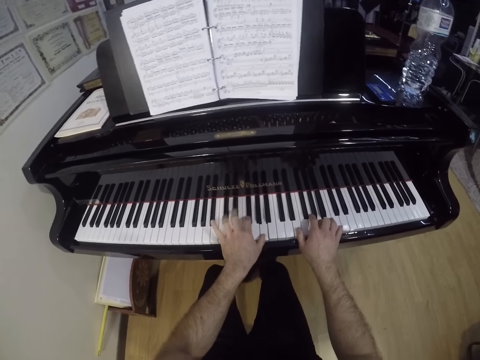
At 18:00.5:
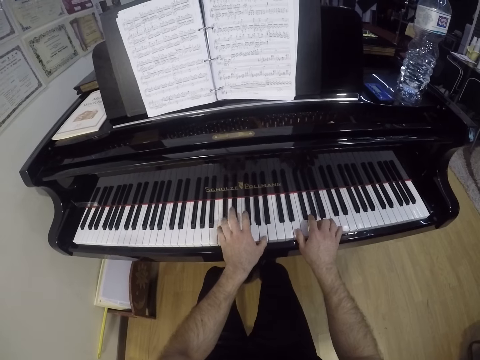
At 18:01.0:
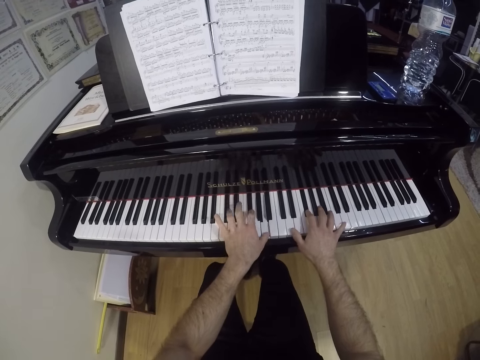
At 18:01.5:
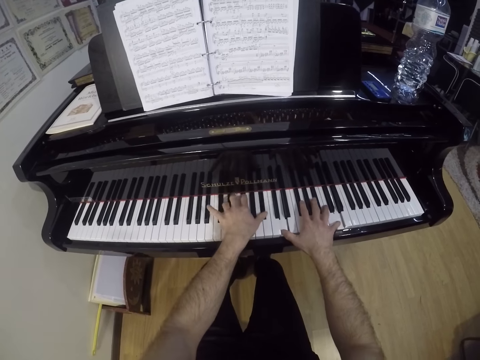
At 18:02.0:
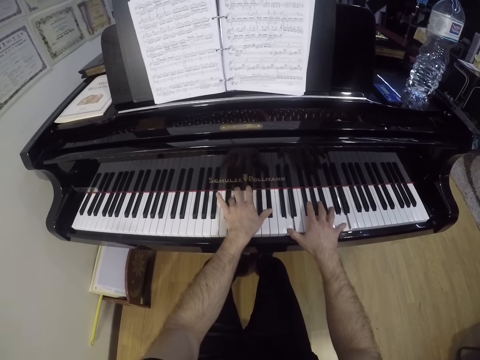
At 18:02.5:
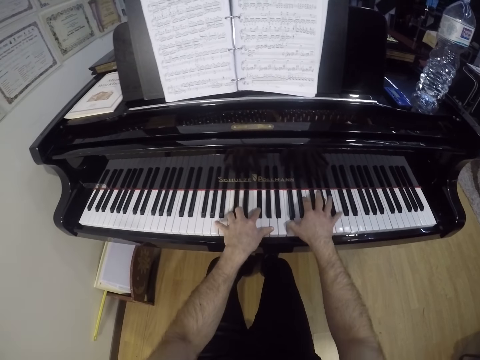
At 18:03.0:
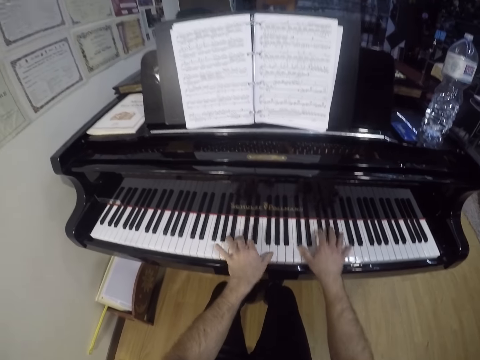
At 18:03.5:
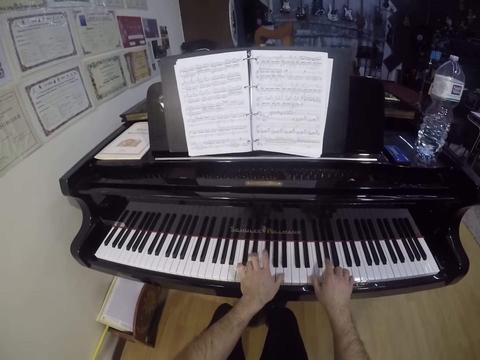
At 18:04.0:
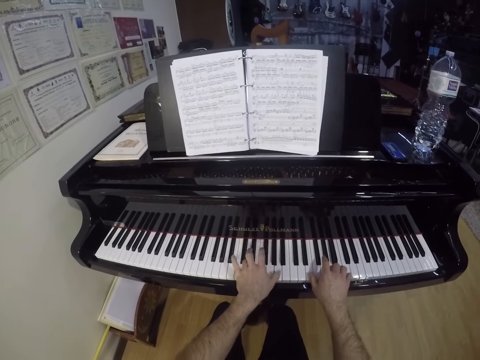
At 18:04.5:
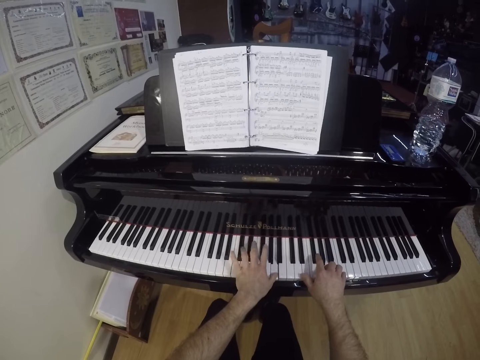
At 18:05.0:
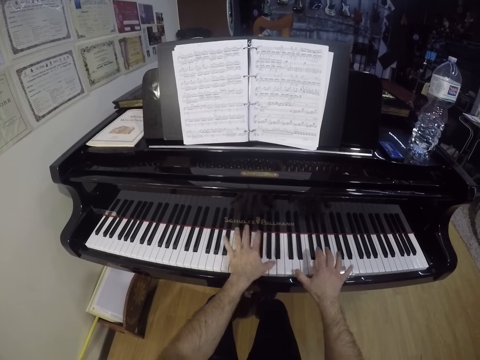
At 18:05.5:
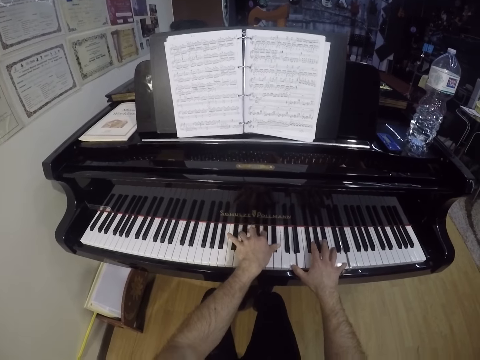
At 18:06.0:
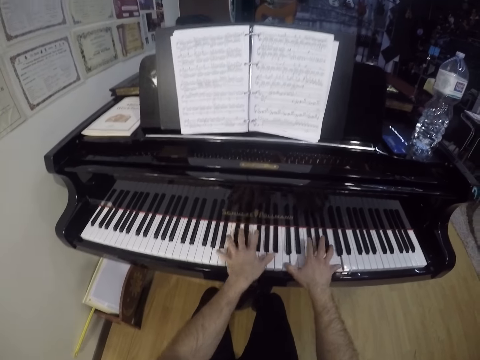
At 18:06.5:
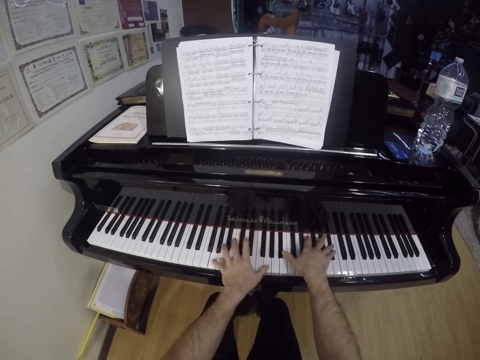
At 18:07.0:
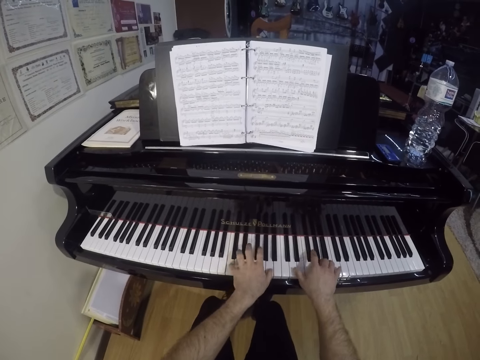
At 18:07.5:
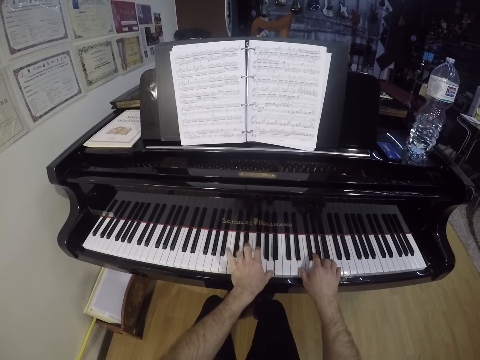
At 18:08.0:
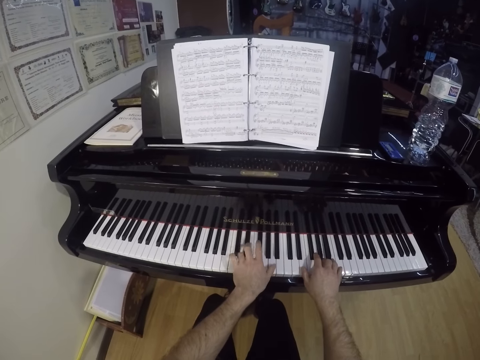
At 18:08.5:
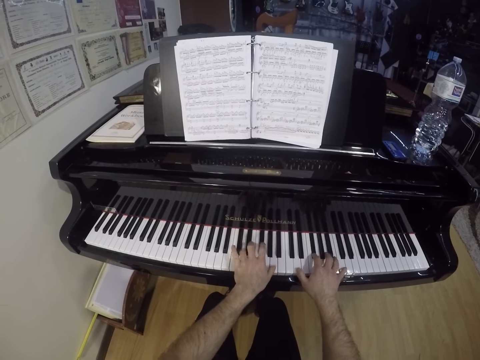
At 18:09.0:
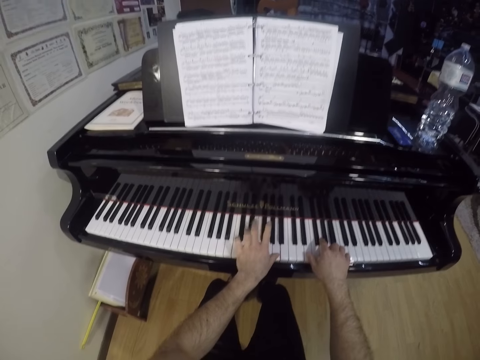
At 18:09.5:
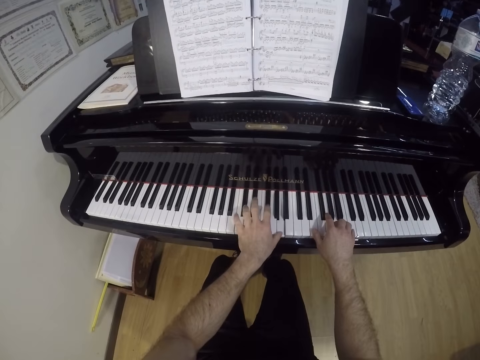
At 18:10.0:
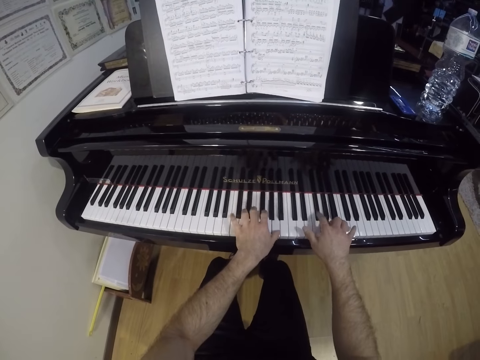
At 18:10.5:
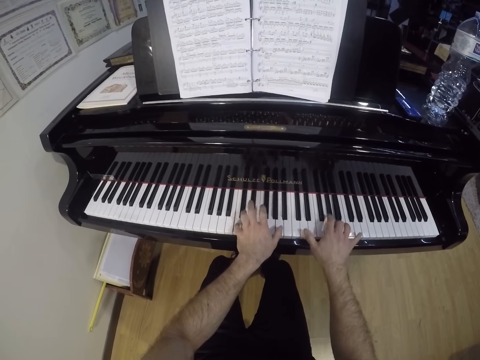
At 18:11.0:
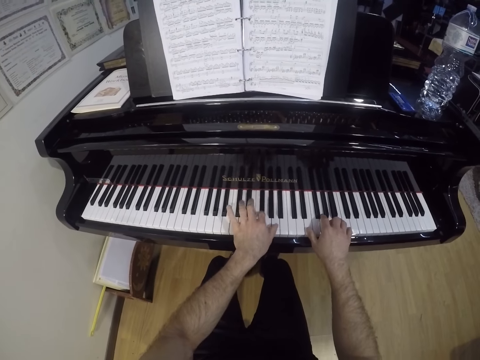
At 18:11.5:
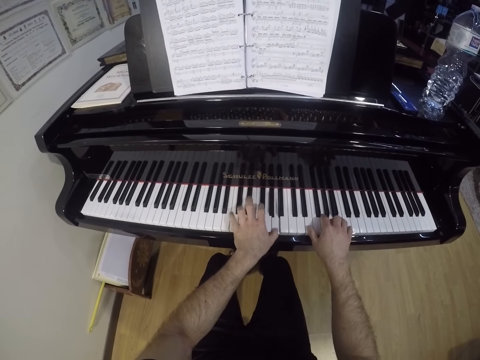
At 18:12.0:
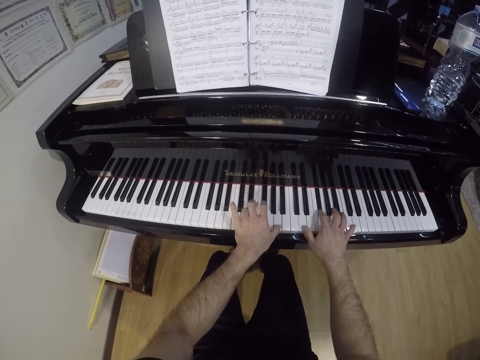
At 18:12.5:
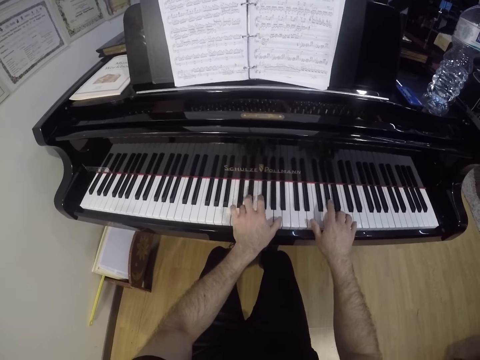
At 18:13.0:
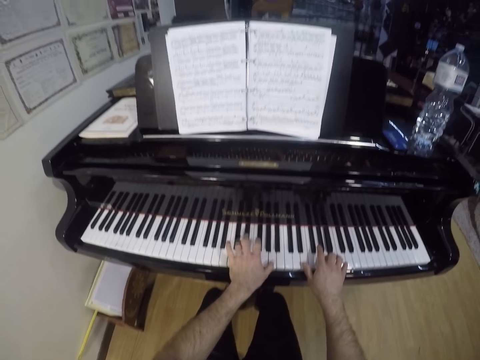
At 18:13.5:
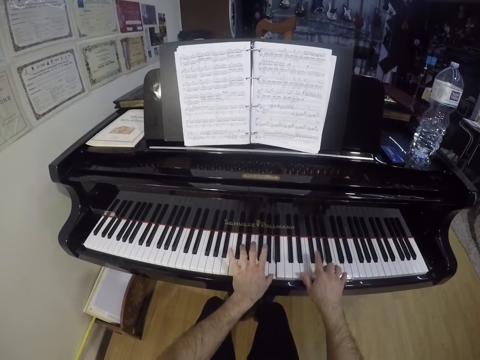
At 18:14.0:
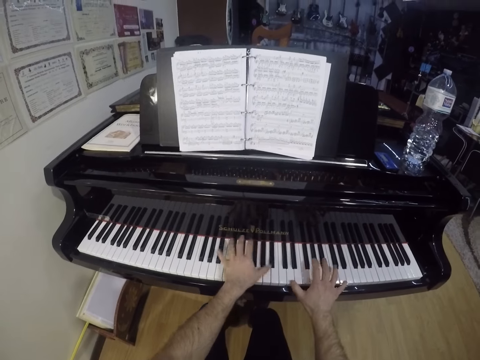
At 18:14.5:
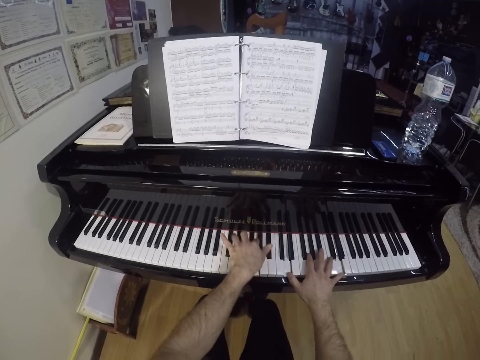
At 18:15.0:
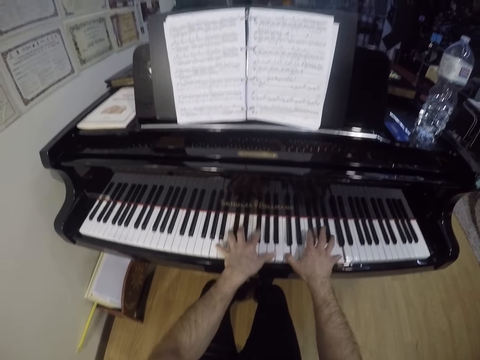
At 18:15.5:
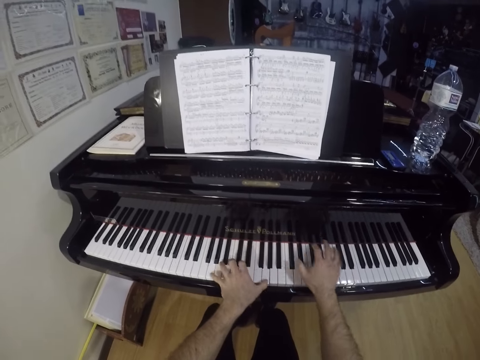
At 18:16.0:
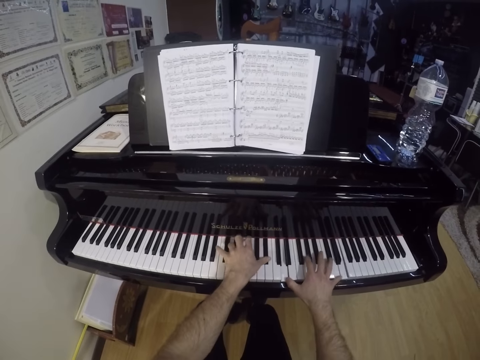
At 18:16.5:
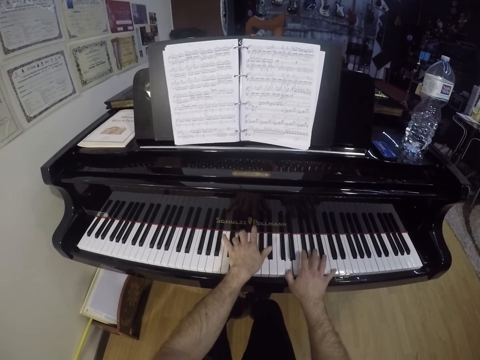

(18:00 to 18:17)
The camera wearer plays the keyboard.

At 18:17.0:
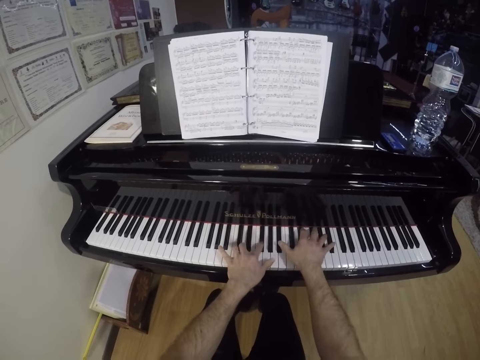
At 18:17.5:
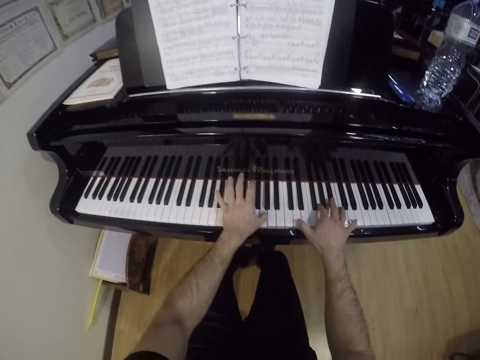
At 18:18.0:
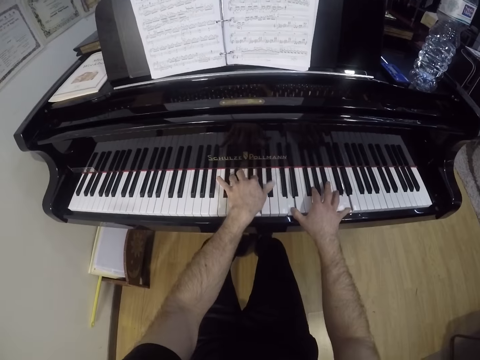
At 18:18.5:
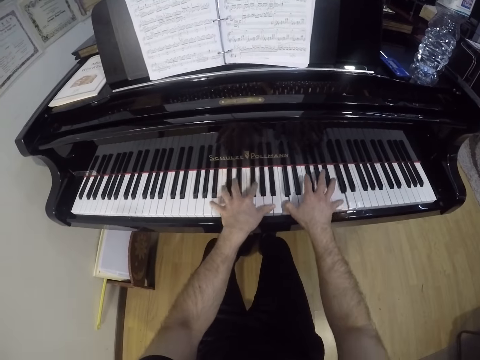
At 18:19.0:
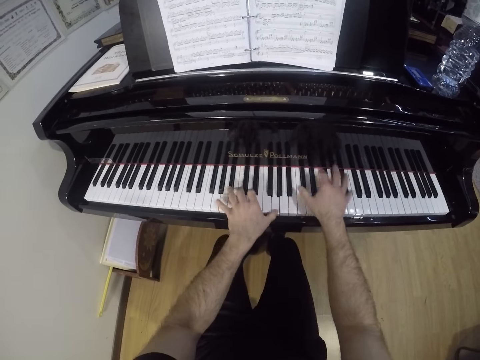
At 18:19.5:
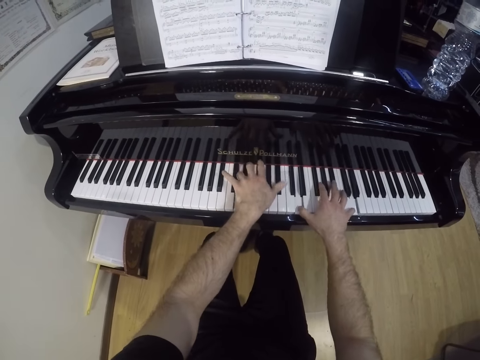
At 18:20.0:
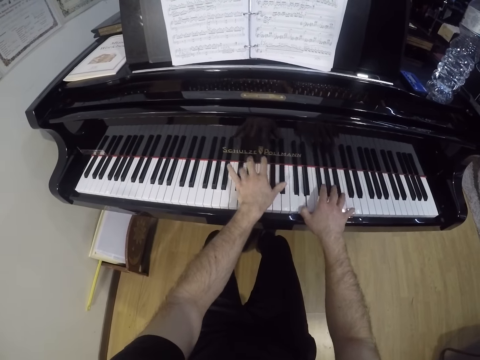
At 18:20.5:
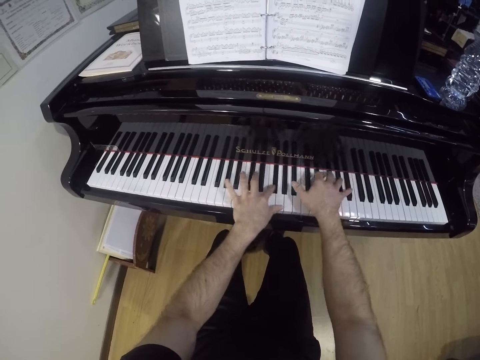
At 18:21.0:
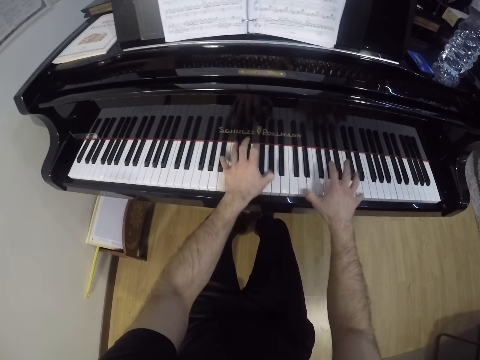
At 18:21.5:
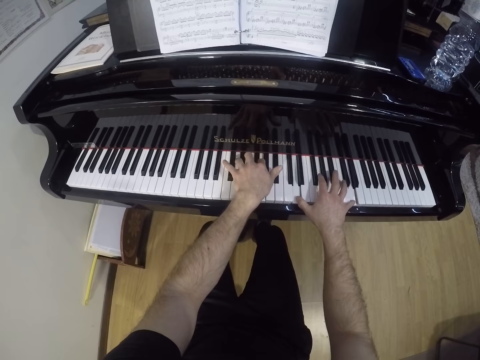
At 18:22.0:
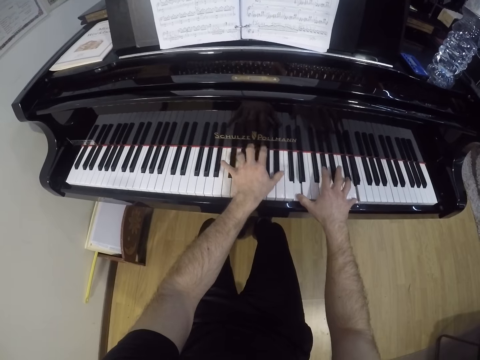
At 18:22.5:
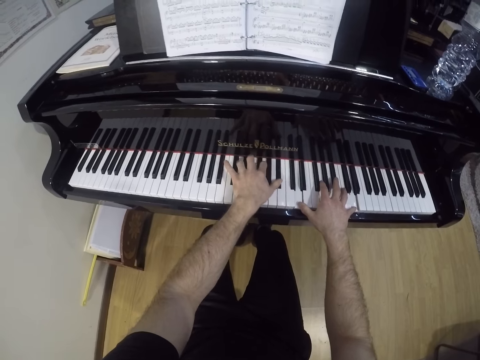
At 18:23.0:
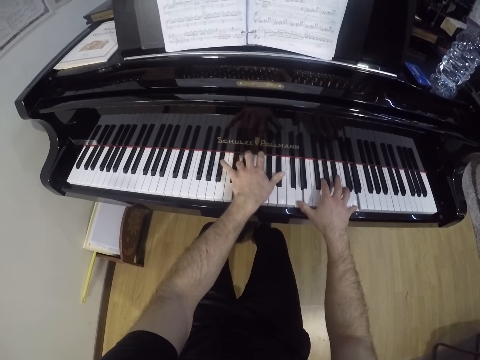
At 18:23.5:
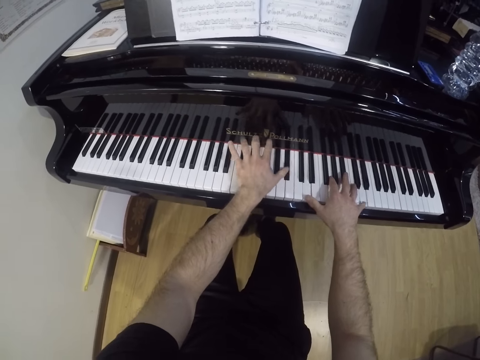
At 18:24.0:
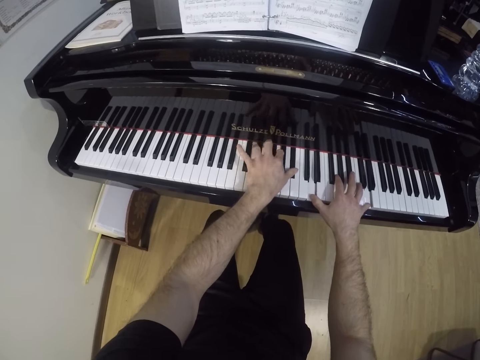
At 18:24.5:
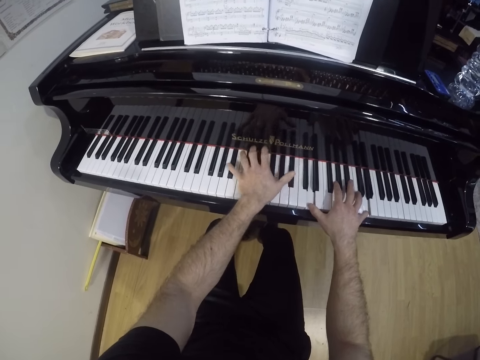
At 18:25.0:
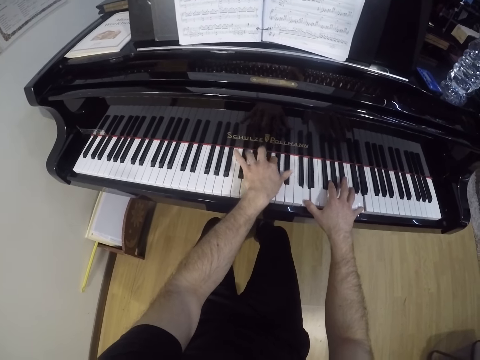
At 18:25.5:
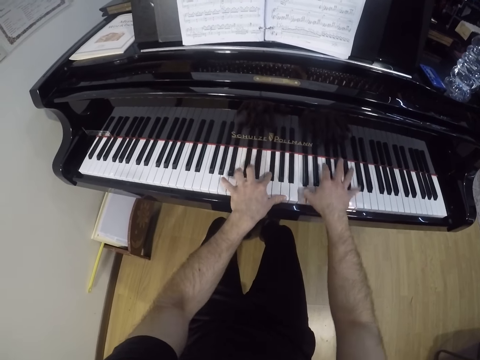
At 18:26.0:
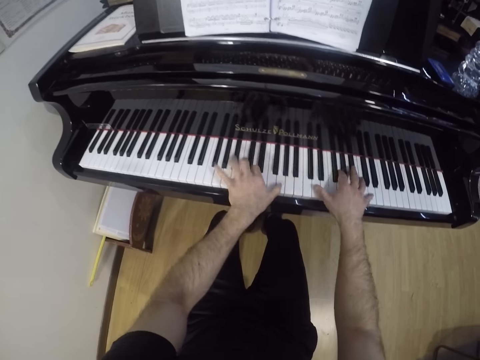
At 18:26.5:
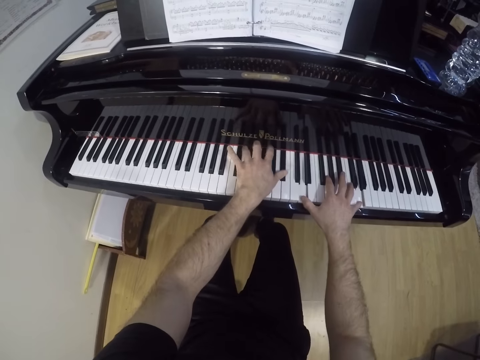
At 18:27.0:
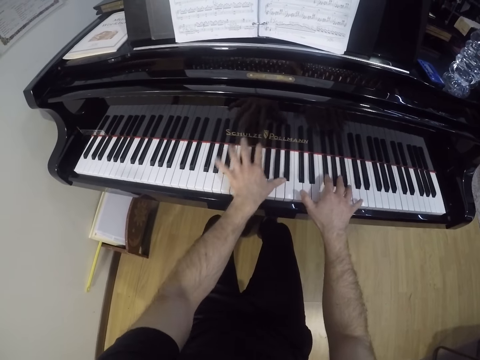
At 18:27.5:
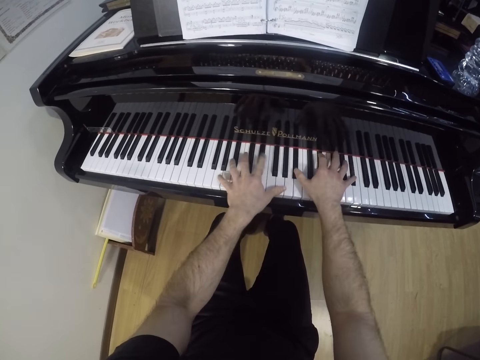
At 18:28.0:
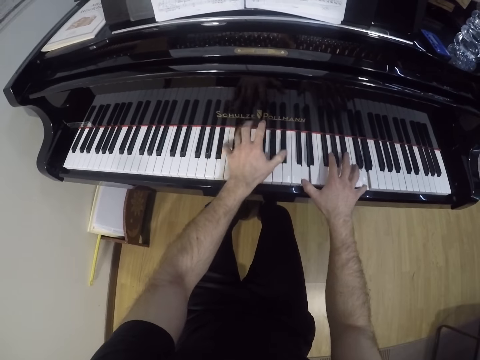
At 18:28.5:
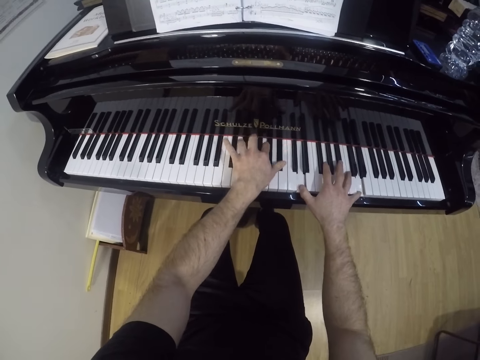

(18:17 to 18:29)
The camera wearer plays the keyboard. They play the keyboard again.
